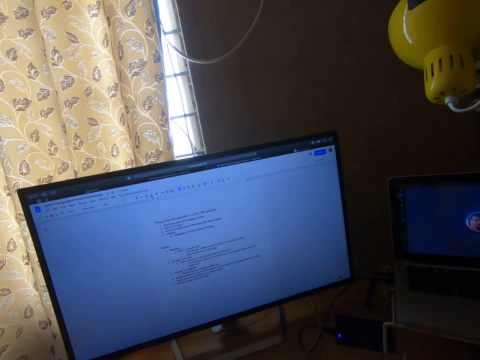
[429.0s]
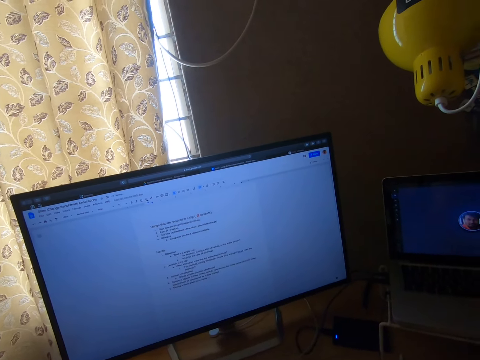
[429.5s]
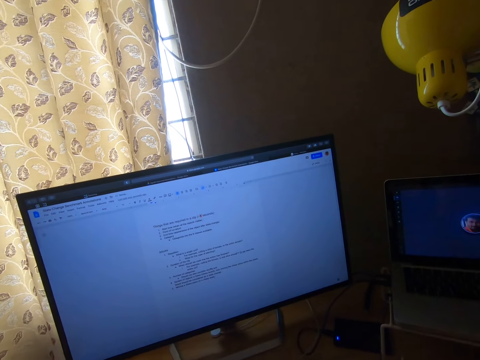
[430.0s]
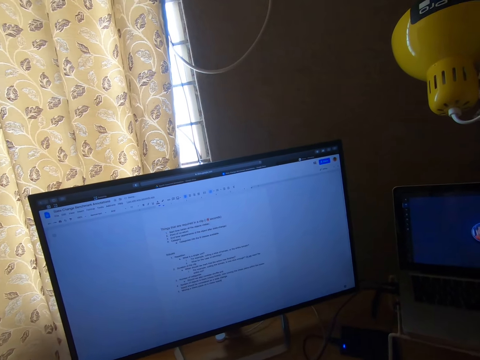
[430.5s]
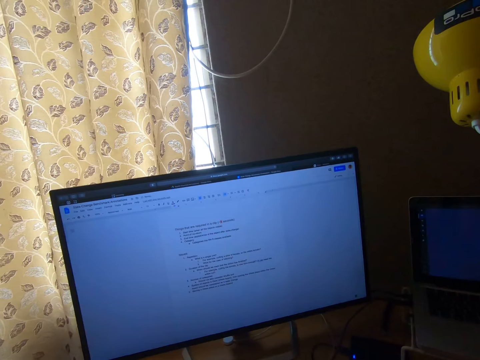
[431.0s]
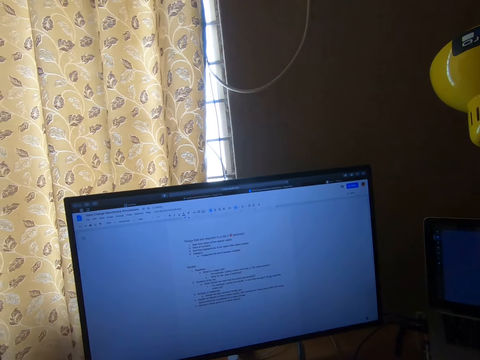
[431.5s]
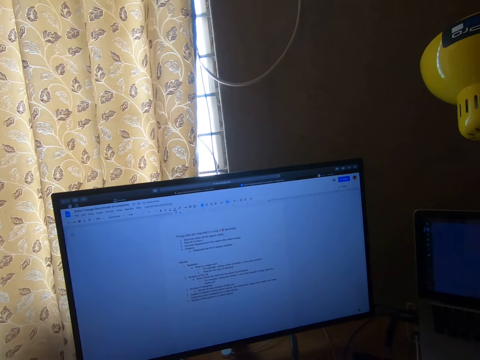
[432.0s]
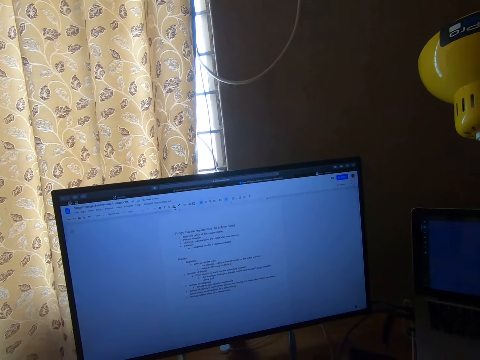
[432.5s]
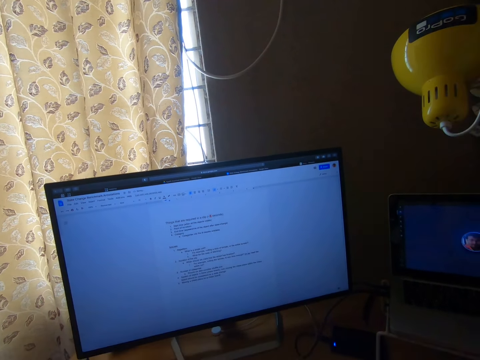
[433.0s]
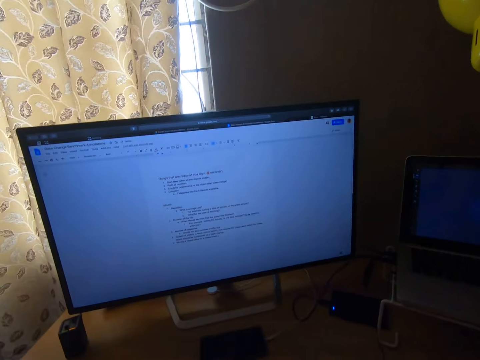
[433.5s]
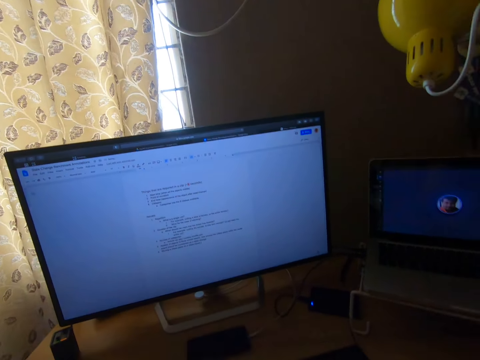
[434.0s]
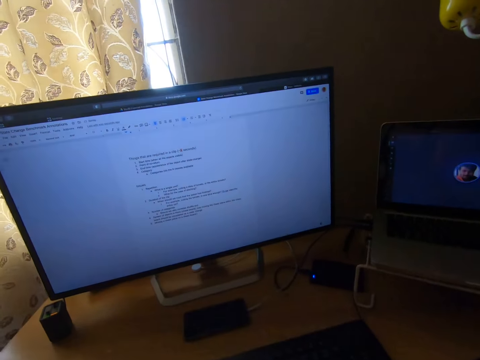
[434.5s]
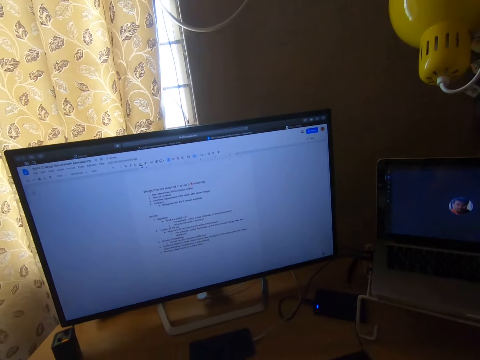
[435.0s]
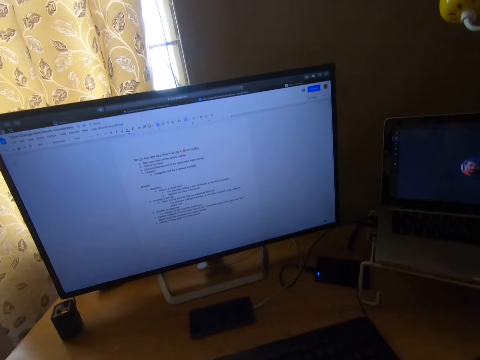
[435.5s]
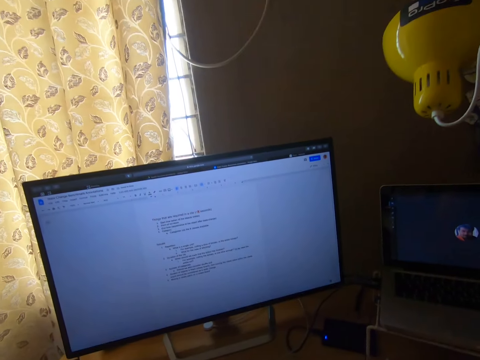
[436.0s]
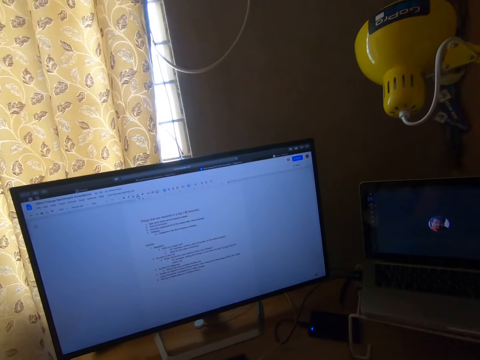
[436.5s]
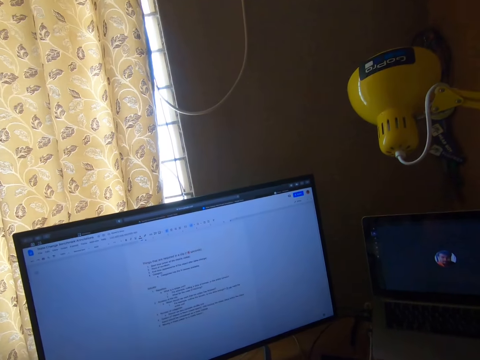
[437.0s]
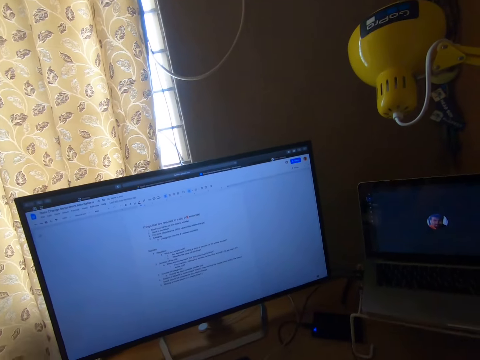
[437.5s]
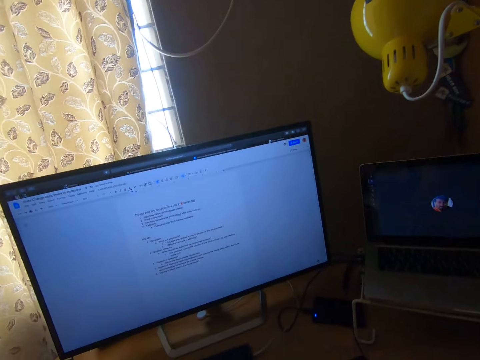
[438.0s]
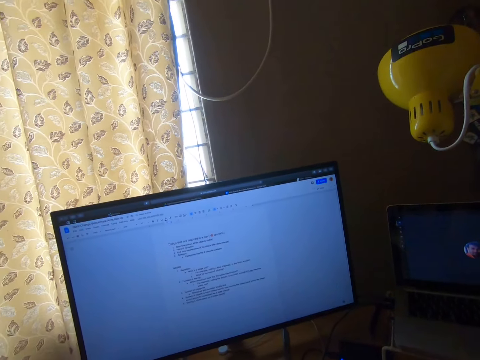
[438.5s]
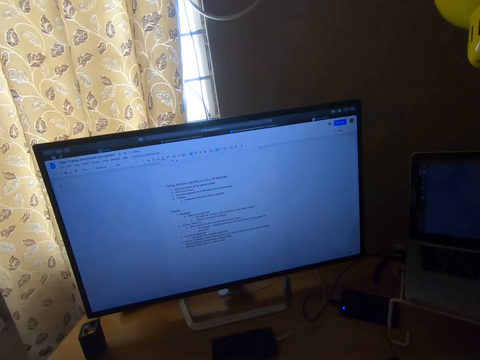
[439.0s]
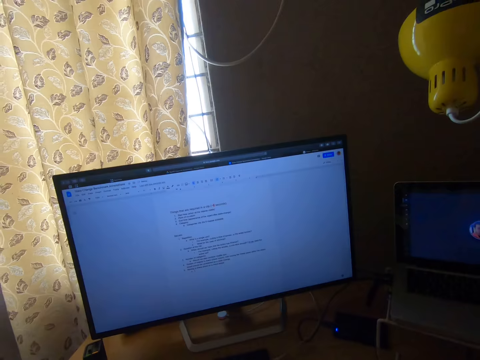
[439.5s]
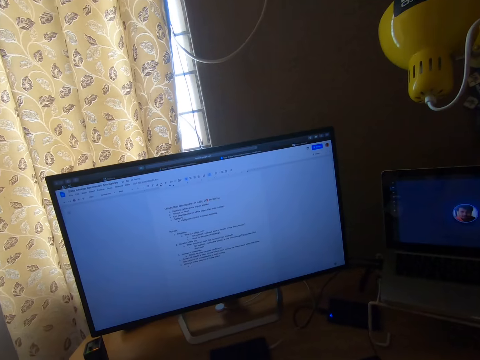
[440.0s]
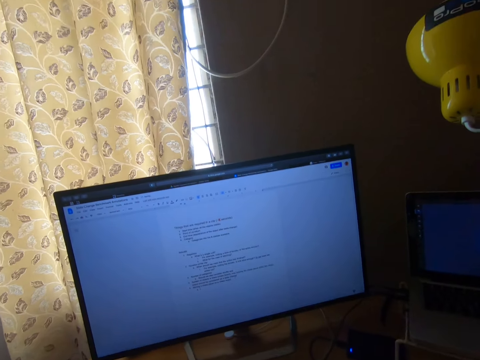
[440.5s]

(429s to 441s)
The camera wearer types on a computer.

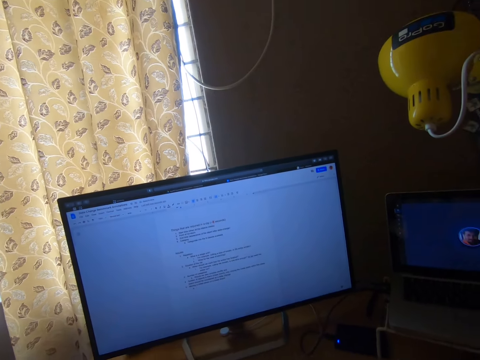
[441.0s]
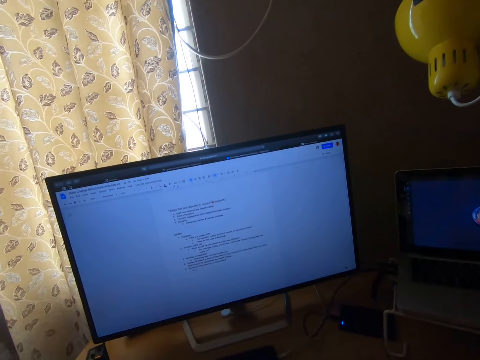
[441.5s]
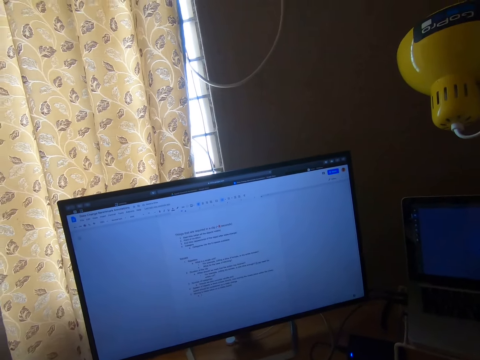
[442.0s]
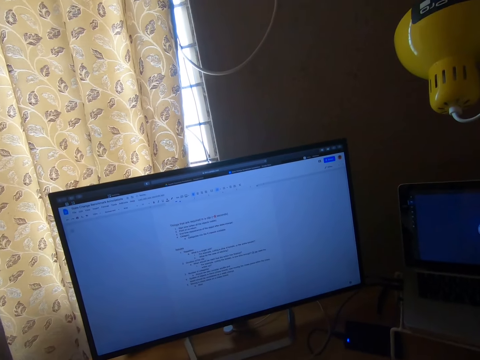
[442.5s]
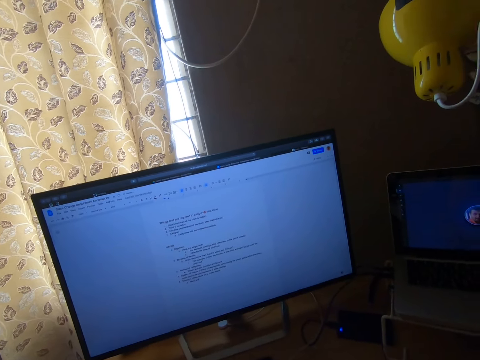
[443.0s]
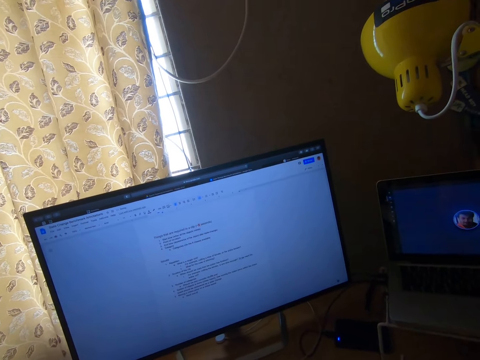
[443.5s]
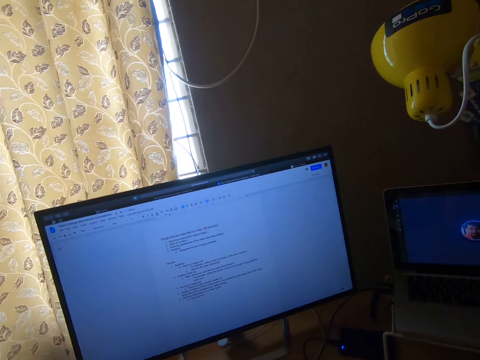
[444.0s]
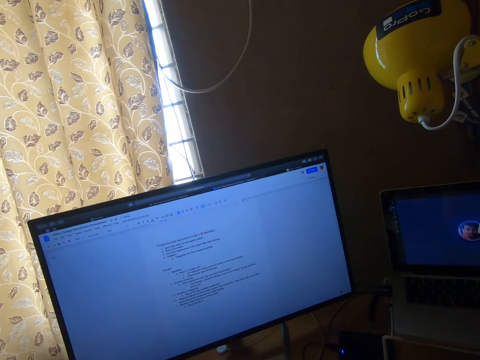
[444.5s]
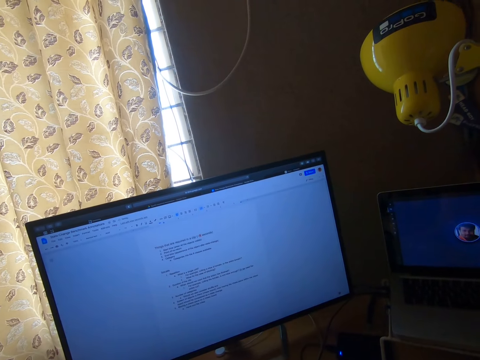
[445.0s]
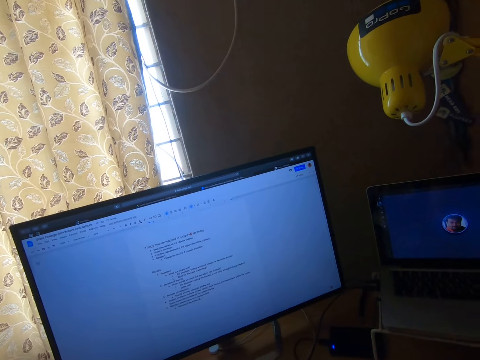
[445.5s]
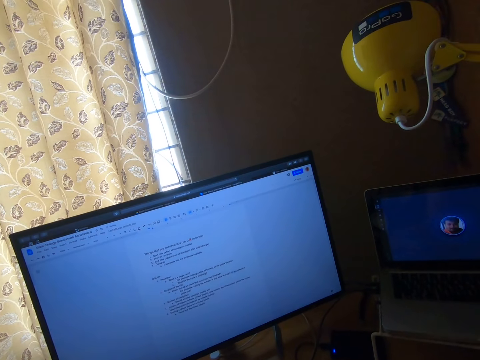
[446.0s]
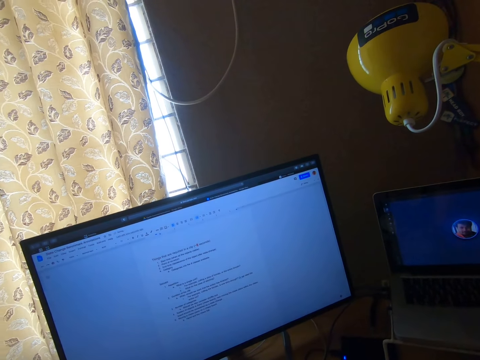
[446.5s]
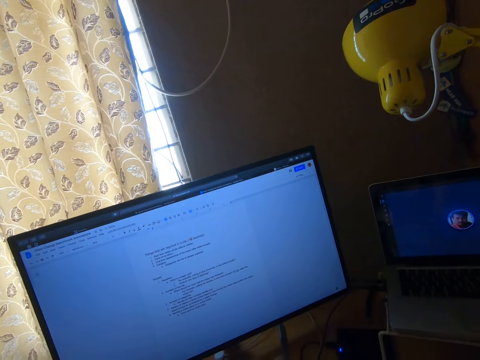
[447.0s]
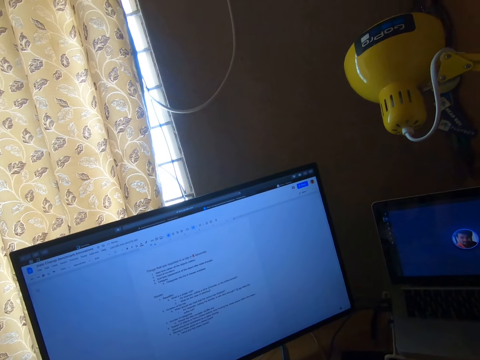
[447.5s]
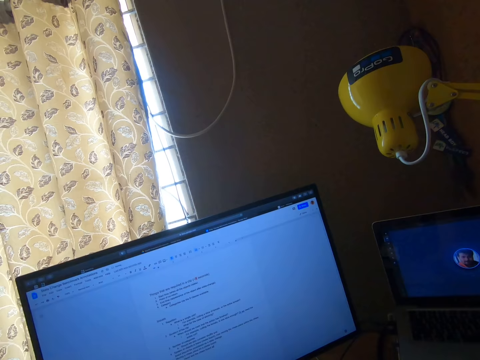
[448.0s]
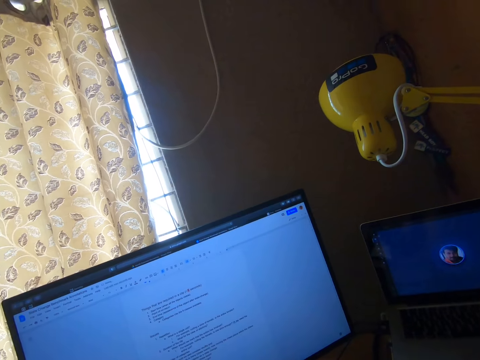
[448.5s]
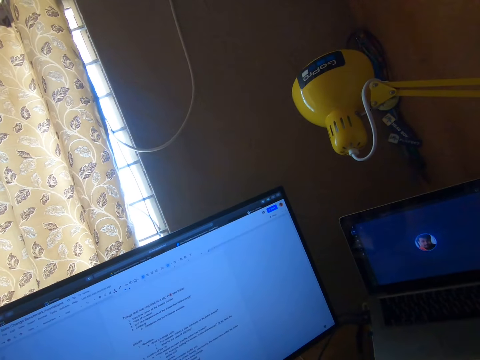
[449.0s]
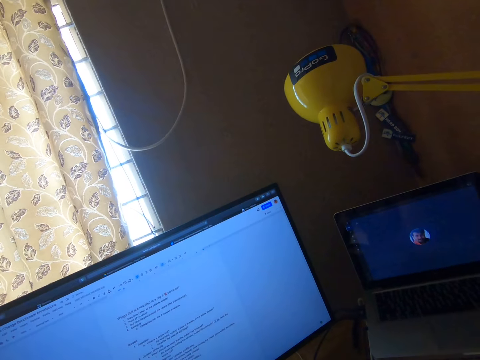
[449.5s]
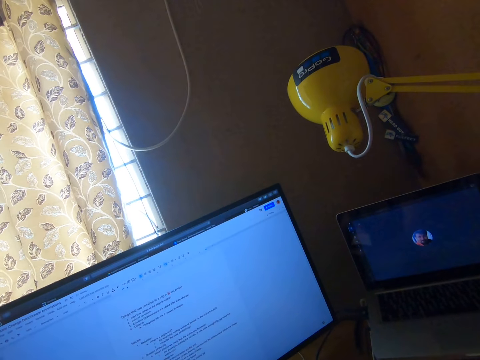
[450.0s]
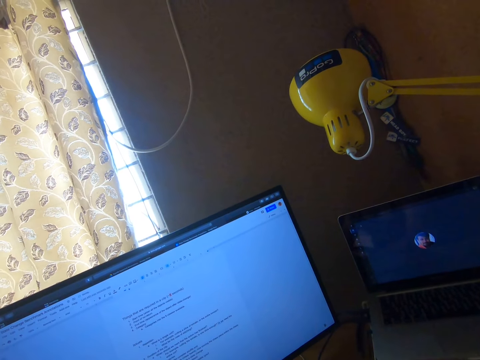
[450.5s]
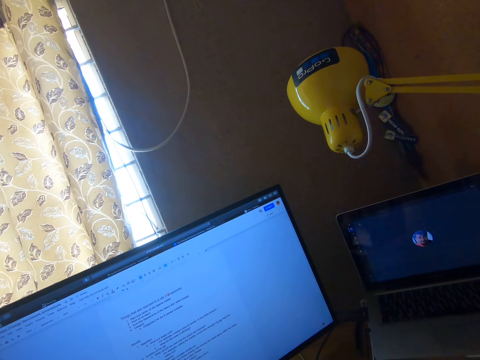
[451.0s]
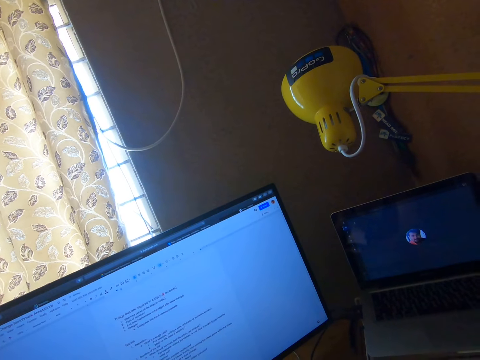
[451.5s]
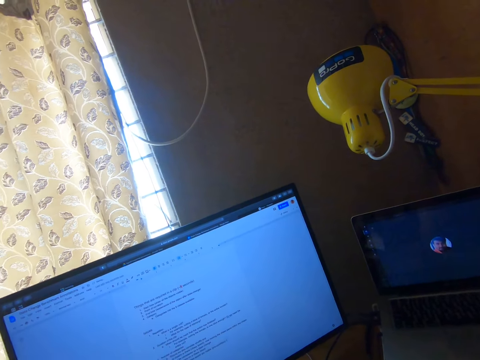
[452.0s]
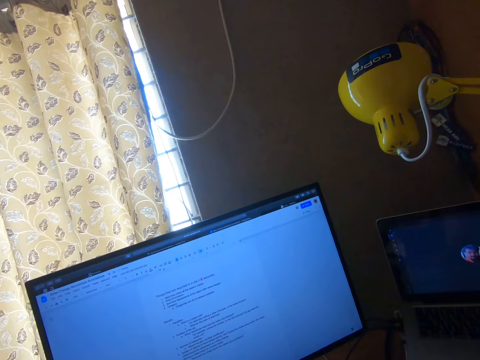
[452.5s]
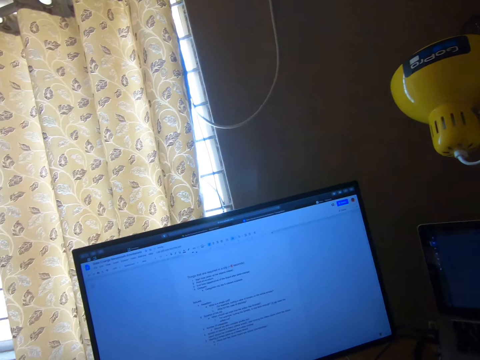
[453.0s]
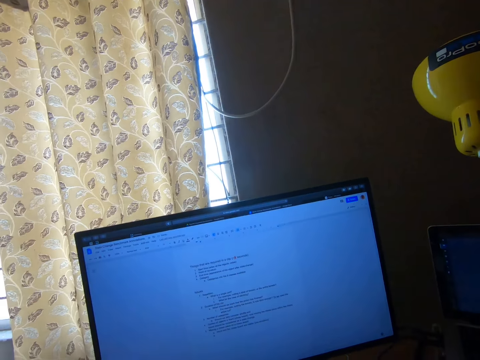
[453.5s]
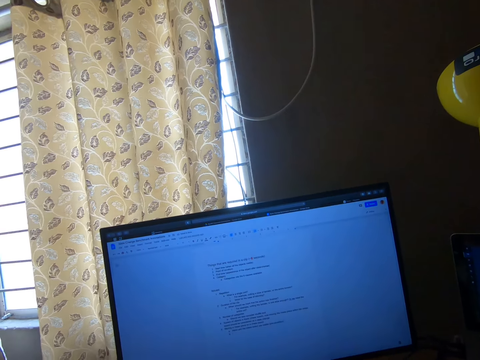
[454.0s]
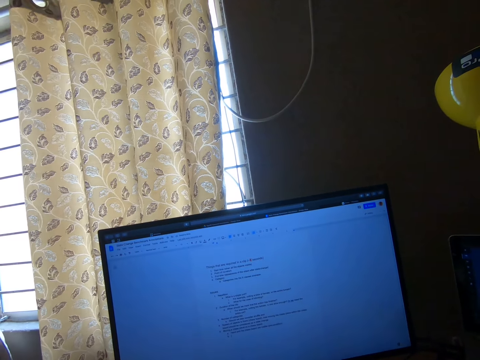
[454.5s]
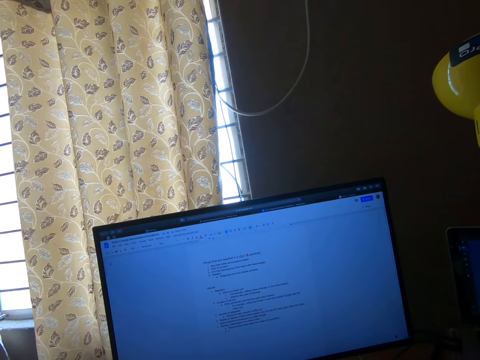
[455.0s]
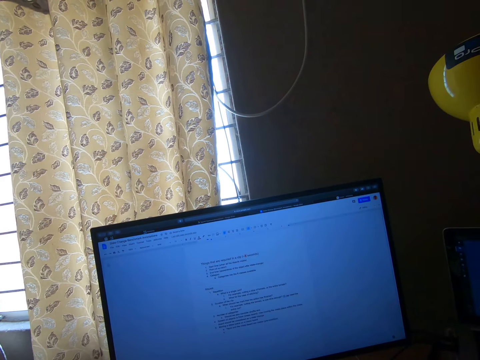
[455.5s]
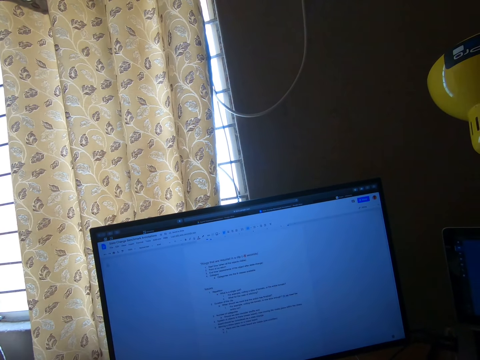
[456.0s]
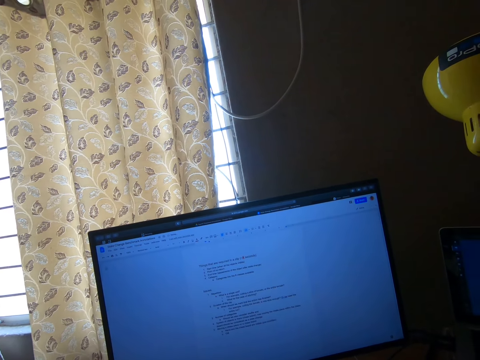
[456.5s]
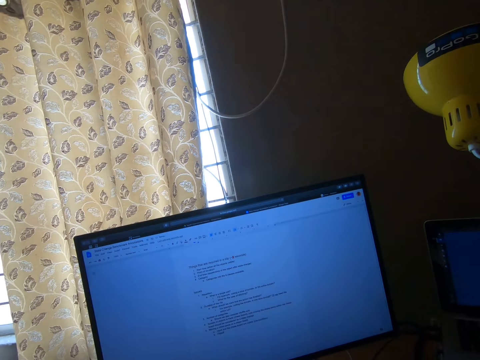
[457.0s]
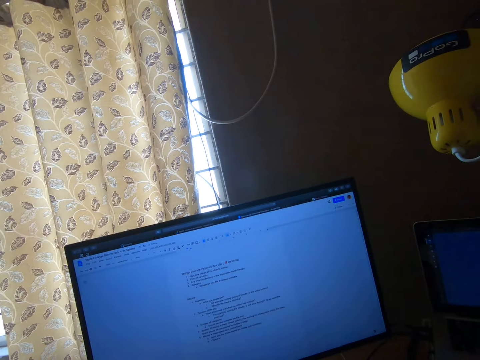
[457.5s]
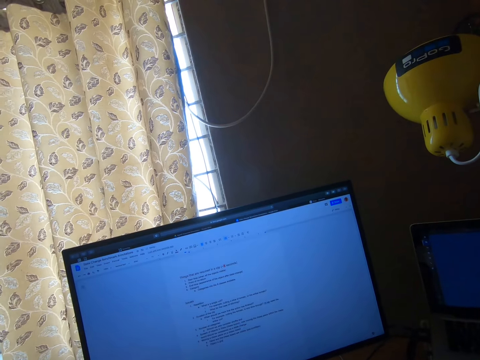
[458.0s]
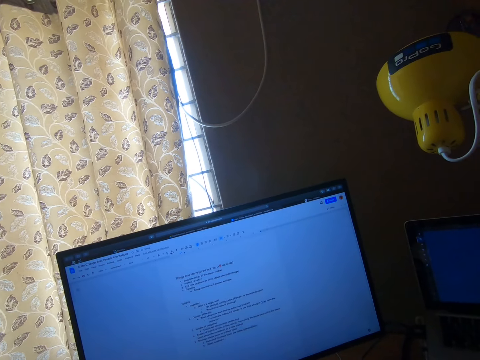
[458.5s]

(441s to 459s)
The camera wearer types on a computer. They type on the computer repeatedly.
